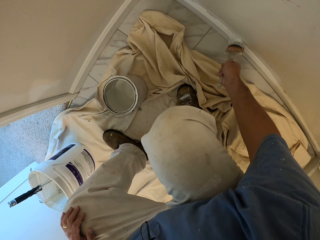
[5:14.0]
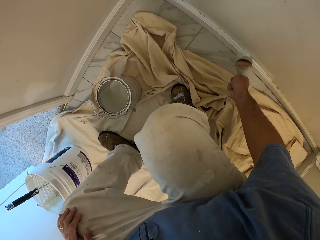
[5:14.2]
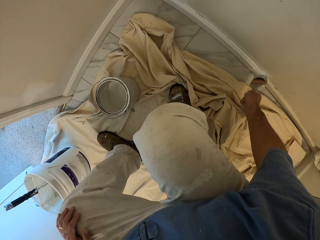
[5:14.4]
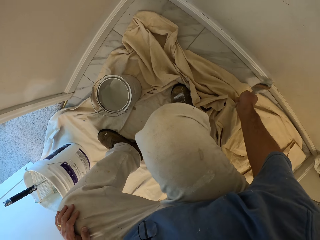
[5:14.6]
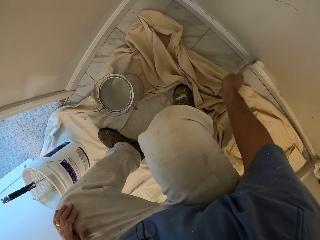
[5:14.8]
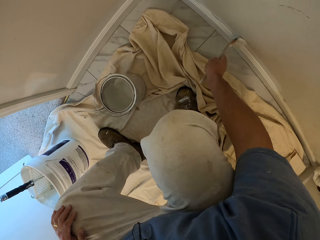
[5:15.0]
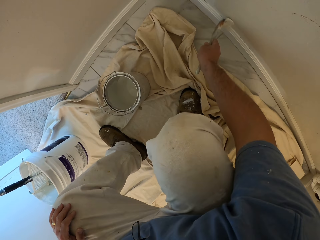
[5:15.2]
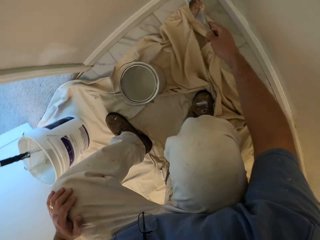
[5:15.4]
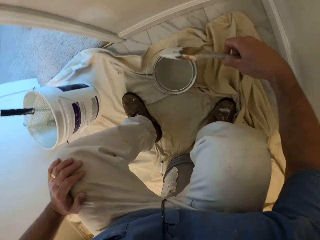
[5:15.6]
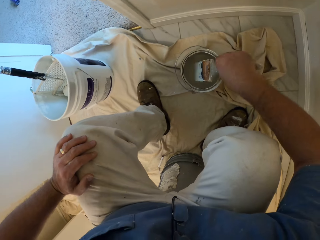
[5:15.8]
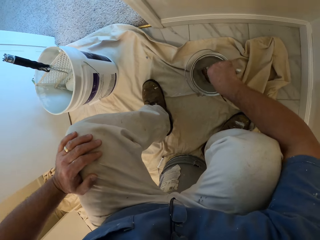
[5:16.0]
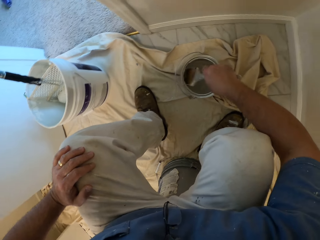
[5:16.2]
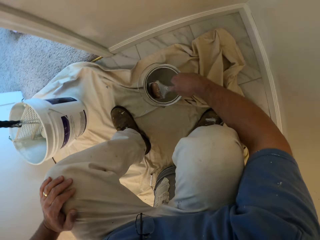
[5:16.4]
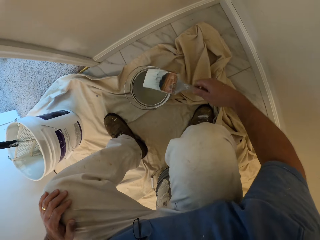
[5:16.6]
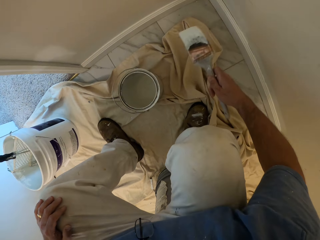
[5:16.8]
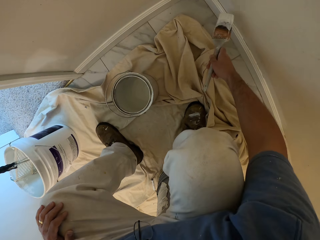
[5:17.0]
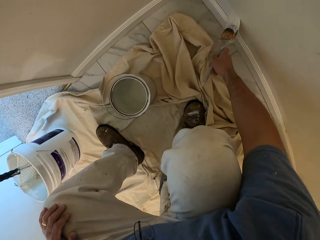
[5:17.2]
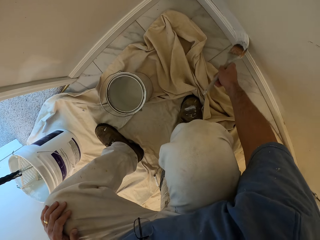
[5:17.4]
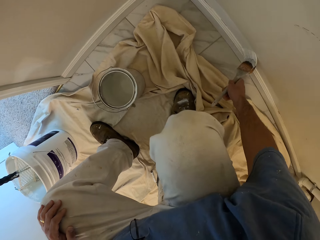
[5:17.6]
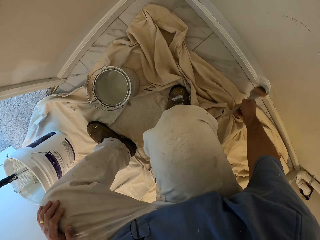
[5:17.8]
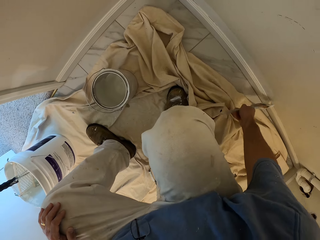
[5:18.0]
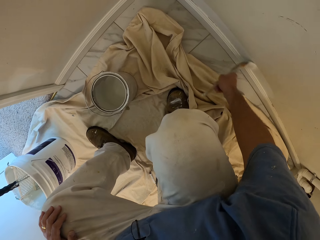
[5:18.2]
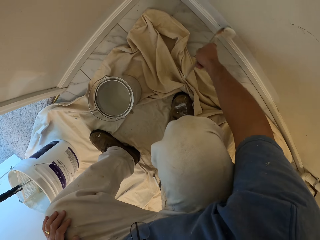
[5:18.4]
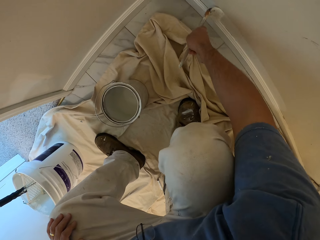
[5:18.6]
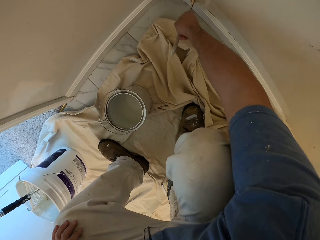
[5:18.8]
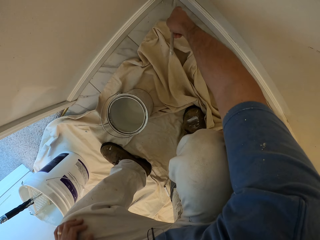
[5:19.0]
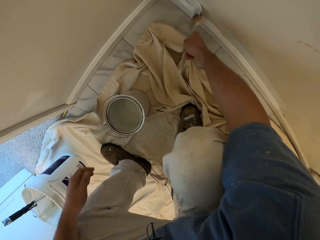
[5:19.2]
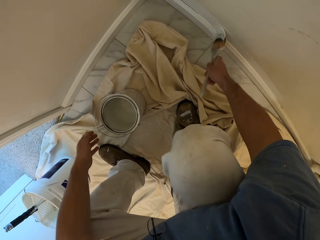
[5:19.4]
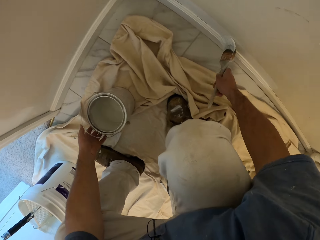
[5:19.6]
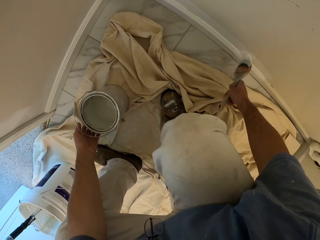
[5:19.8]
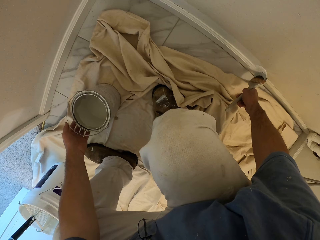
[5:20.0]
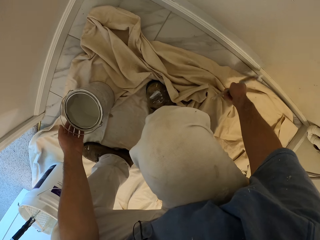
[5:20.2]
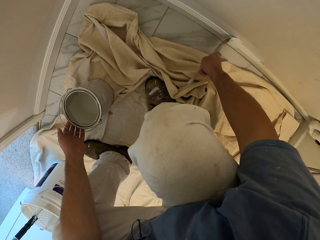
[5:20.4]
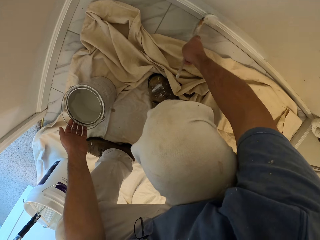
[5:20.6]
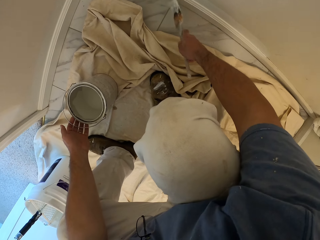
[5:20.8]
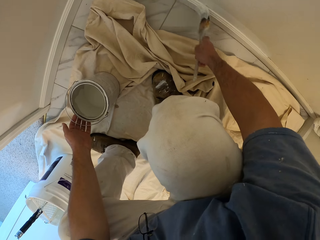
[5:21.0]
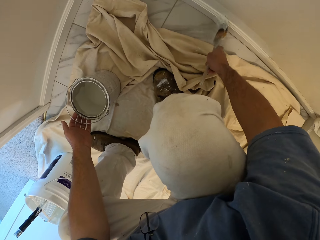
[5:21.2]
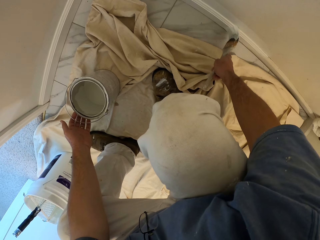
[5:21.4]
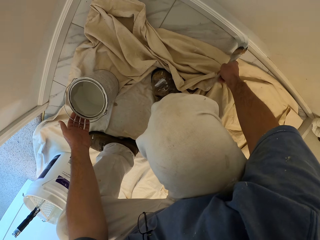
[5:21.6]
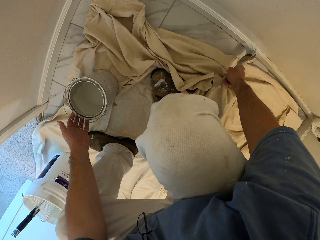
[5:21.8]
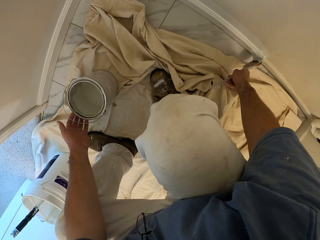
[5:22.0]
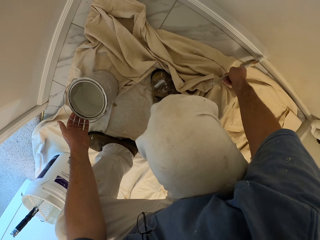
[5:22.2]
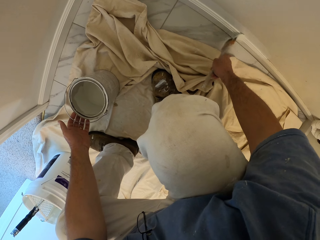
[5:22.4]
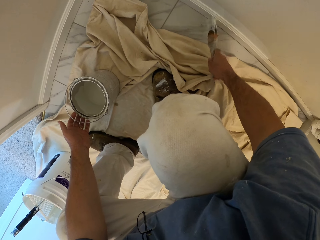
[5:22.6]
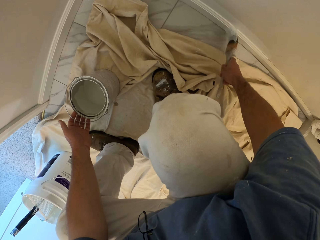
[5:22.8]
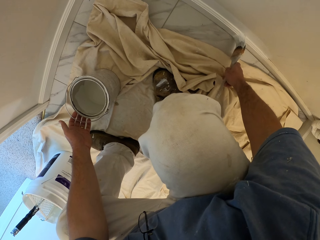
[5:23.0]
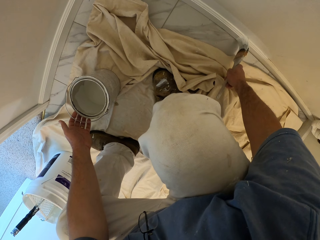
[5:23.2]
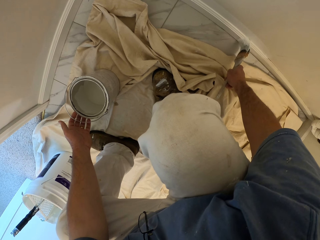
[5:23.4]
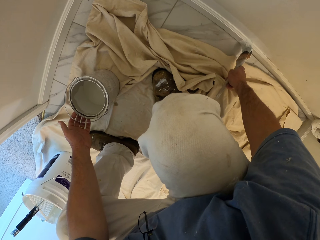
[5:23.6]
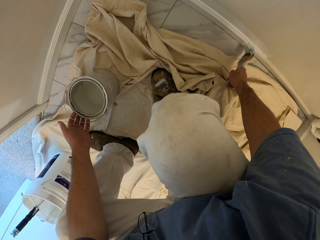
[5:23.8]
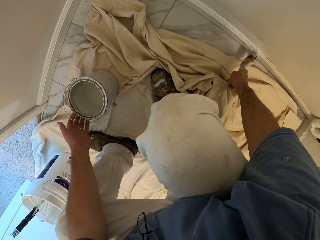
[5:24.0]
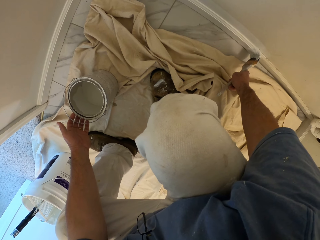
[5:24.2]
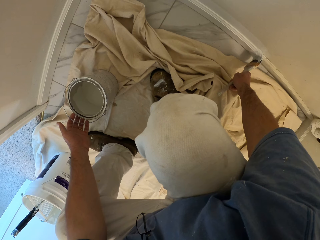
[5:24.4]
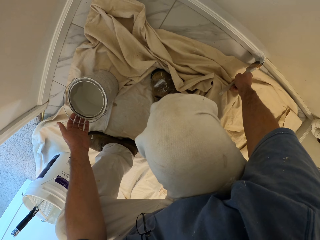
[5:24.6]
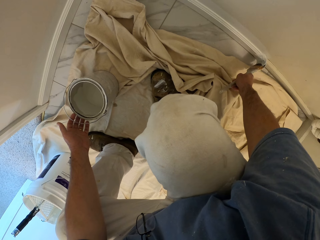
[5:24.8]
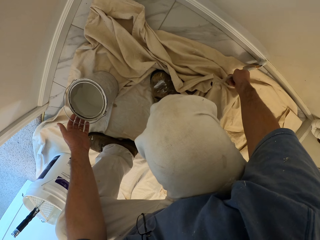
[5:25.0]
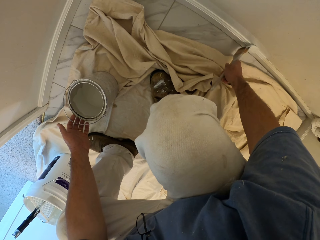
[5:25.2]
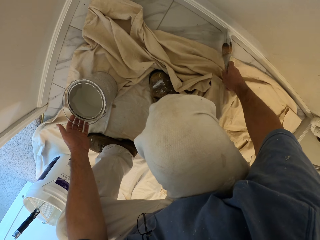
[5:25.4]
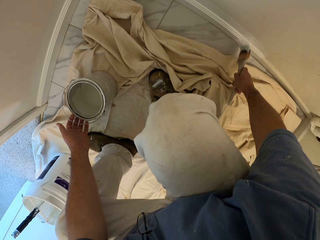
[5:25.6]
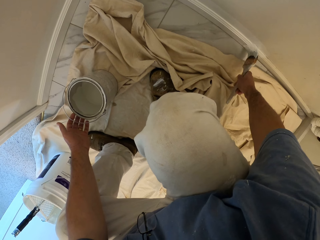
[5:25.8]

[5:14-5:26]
The camera wearer takes paint from a bucket of paint with the paint brush in his right hand. He paints the wall with the brush.

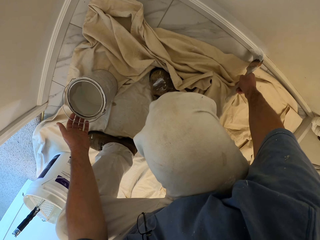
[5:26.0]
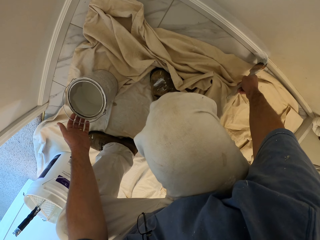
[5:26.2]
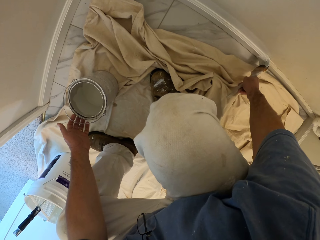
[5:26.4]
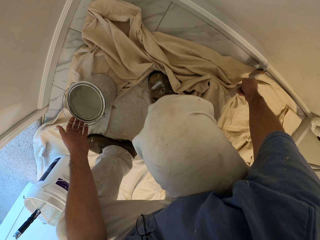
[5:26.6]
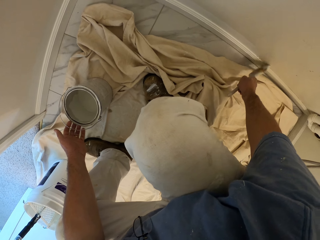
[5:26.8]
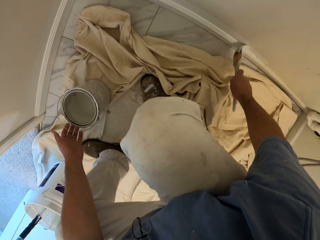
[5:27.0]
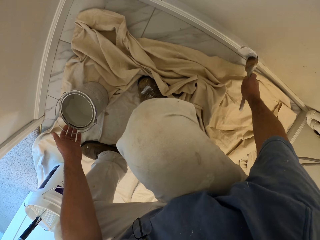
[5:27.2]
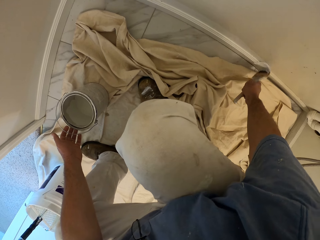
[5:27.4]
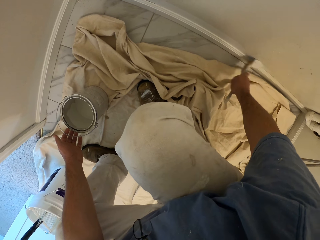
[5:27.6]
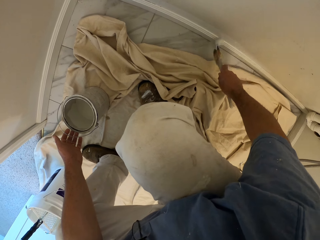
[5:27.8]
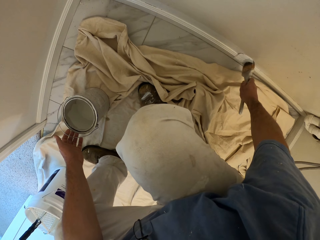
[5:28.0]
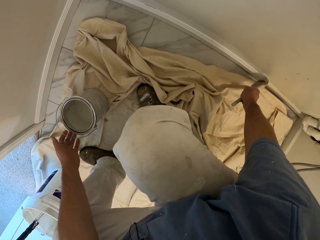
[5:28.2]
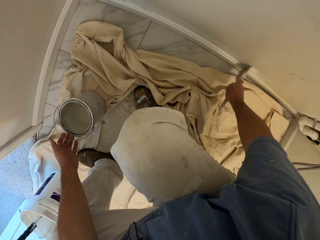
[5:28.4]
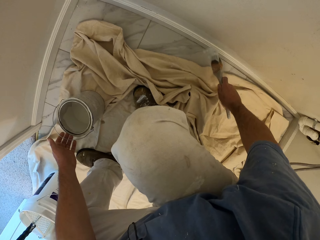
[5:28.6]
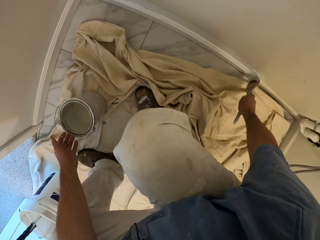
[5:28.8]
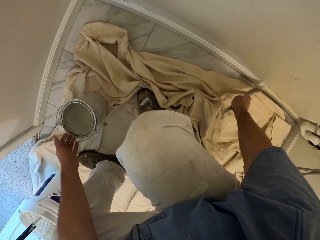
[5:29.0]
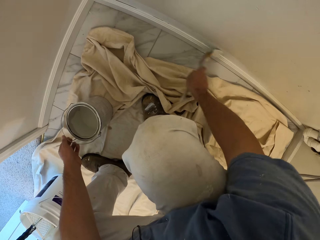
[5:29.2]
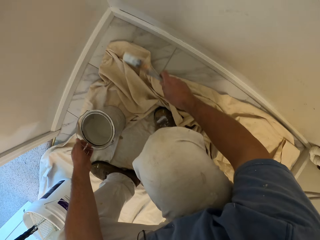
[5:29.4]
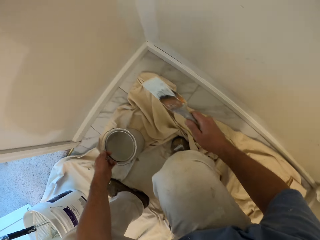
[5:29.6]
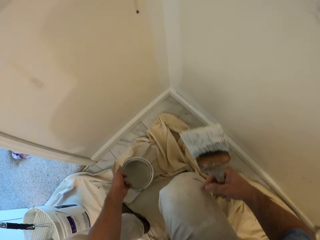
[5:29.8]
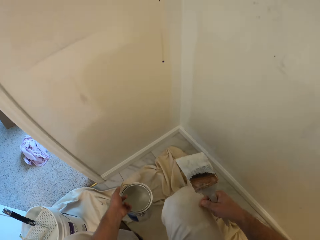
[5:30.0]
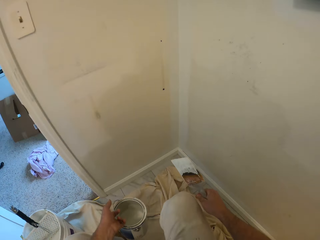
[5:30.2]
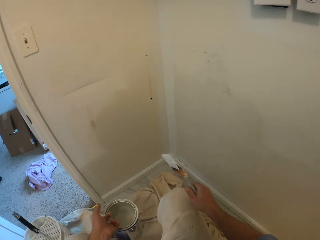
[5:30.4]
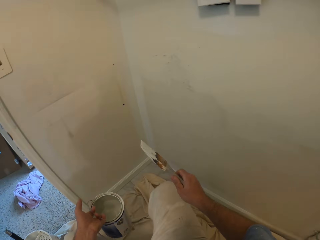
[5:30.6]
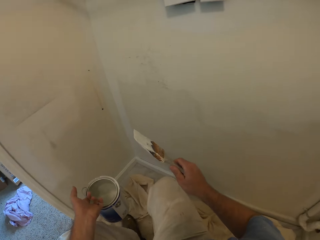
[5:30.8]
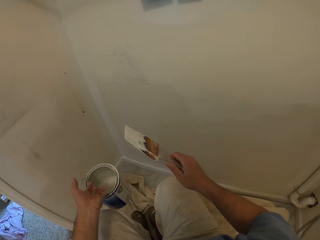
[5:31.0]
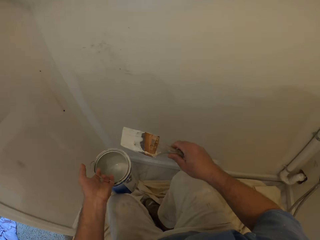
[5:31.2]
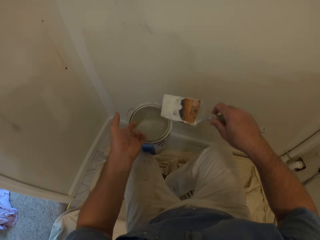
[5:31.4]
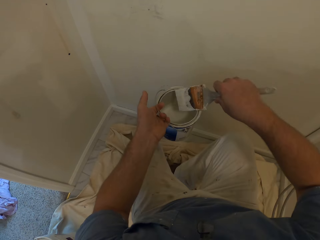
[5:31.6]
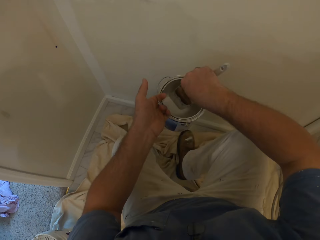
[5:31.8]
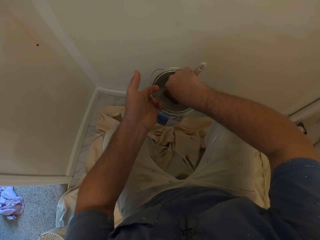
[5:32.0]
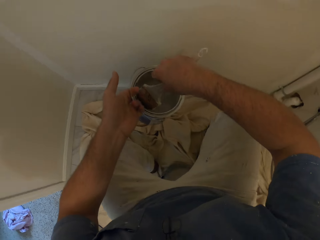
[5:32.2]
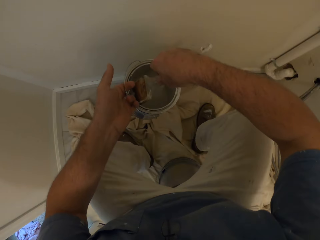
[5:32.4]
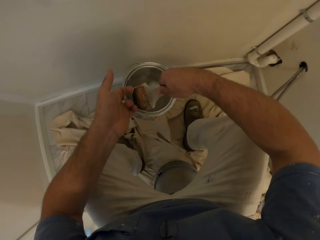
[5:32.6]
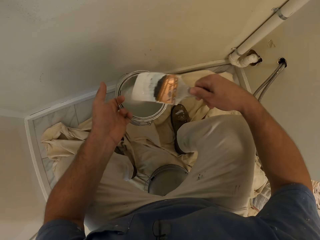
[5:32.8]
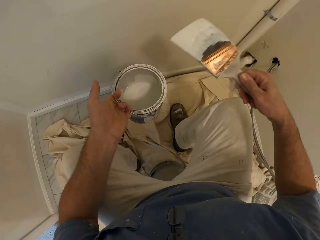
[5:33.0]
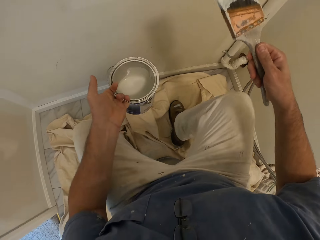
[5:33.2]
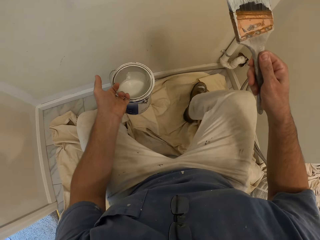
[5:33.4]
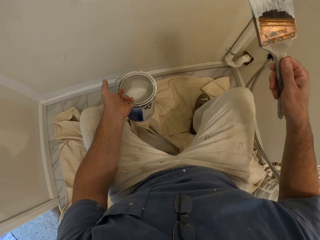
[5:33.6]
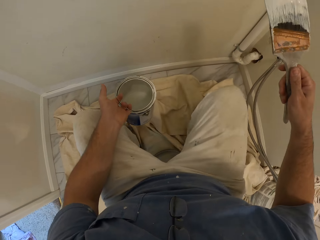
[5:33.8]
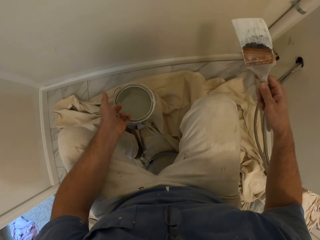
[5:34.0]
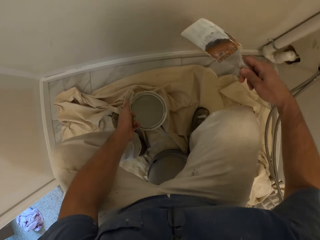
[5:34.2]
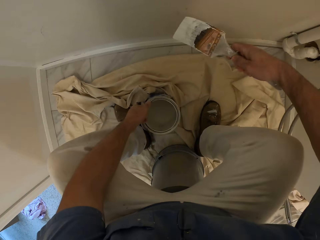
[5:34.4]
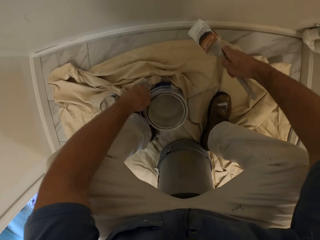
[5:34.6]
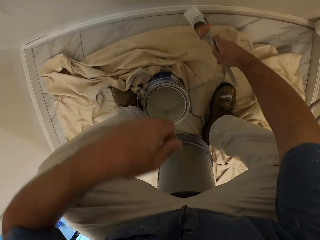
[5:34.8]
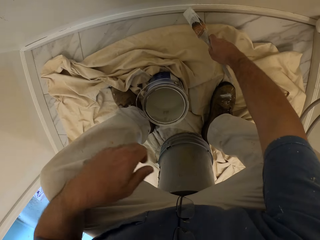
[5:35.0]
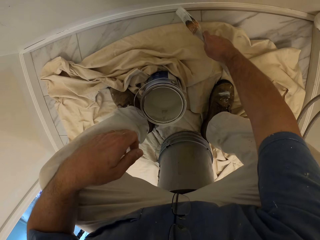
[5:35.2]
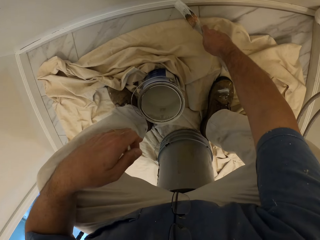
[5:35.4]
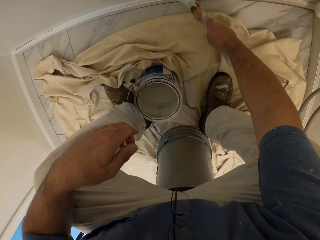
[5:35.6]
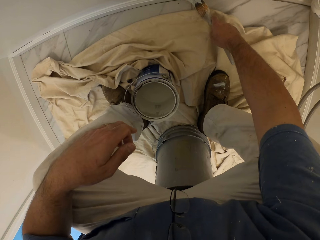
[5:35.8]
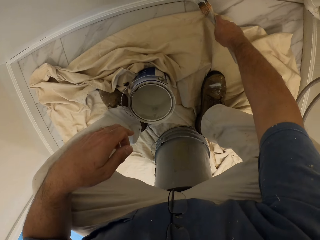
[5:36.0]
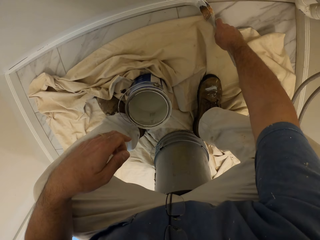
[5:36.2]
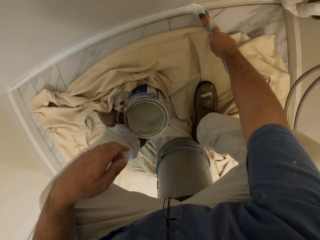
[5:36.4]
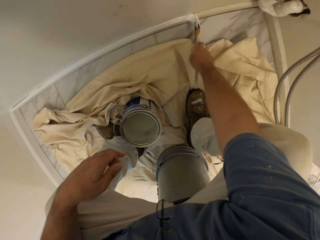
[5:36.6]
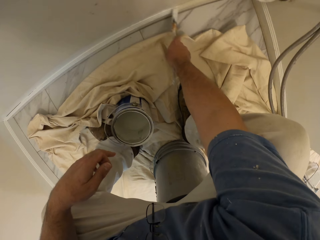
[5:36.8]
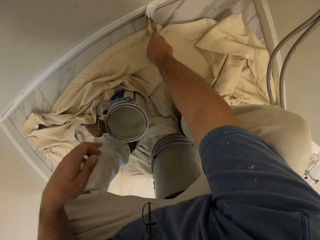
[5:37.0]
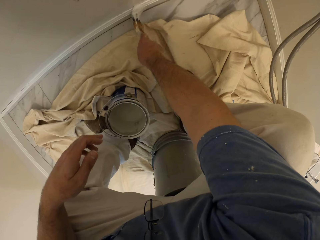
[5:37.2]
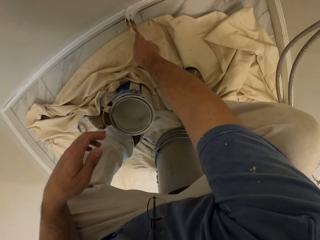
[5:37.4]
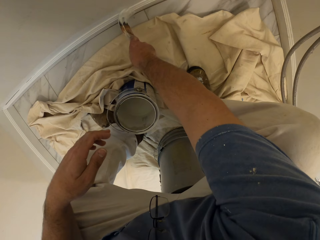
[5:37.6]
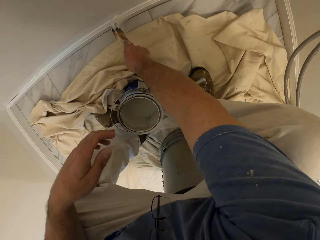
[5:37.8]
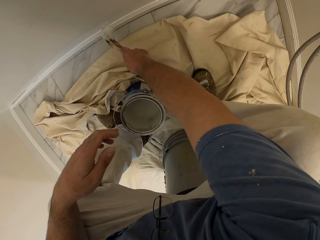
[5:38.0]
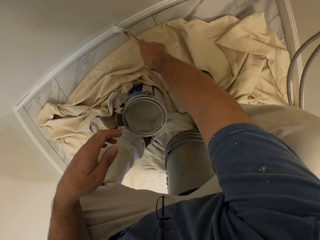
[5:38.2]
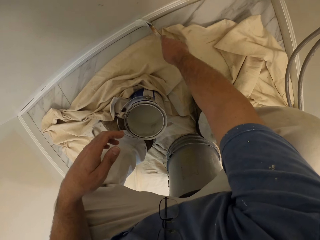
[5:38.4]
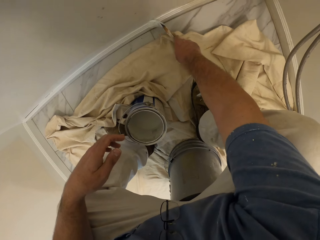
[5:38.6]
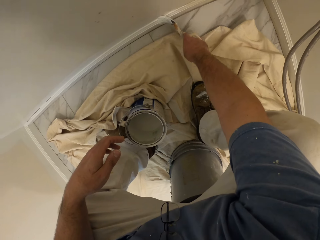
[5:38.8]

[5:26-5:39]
The camera wearer picks up the paint bucket from the floor with his left hand. He takes paint from the bucket of paint with the paint brush in his right hand. He drops the bucket of paint on the floor with his left hand. He paints the wooden frame on the base wall with the brush.
